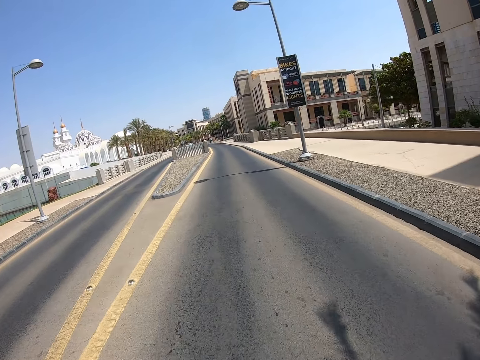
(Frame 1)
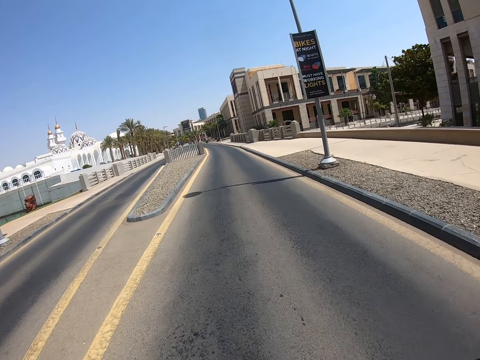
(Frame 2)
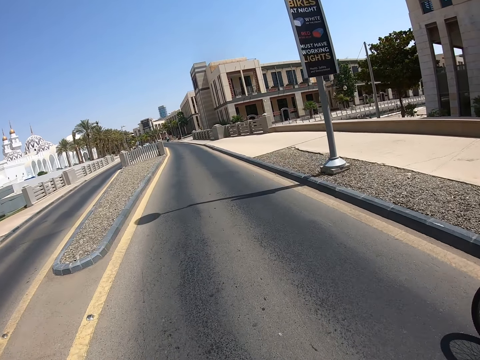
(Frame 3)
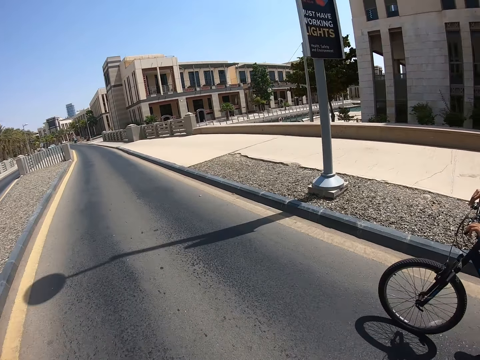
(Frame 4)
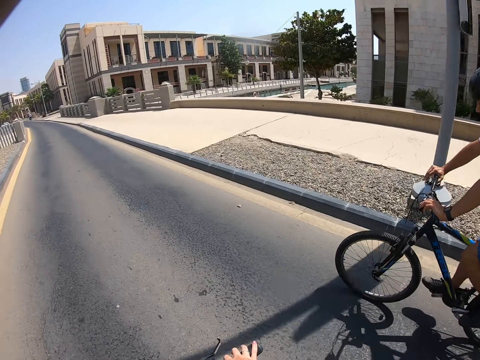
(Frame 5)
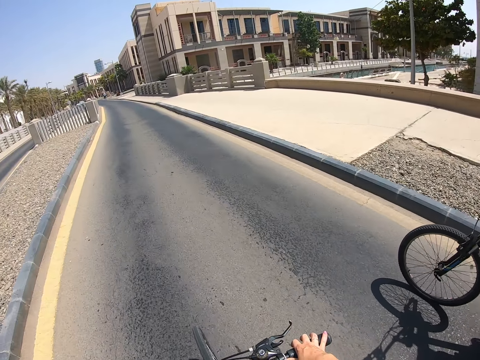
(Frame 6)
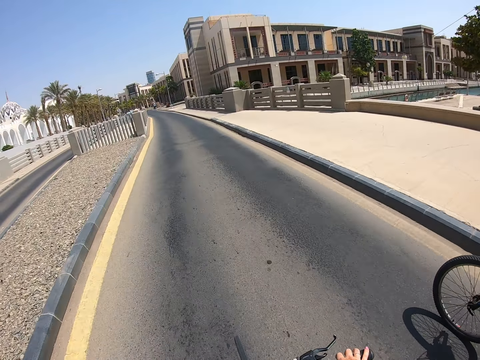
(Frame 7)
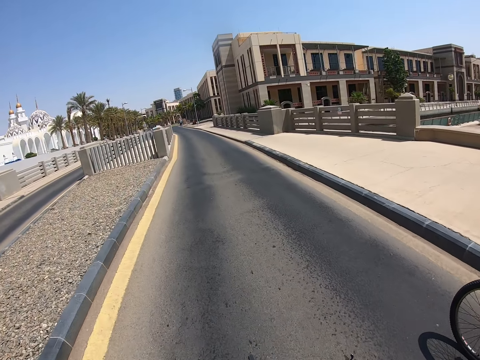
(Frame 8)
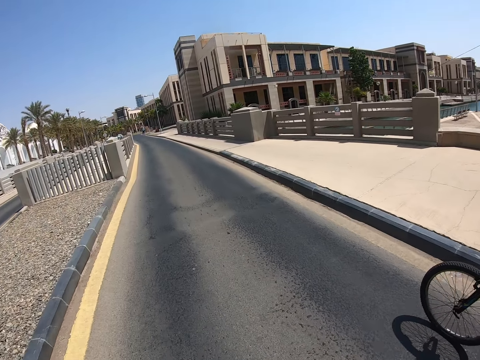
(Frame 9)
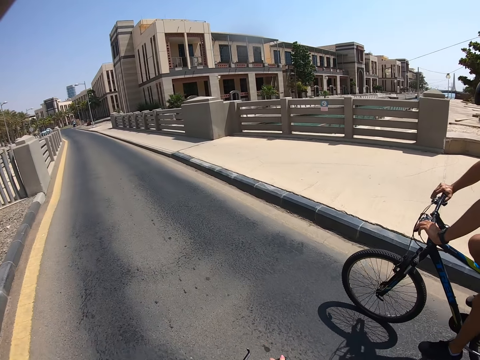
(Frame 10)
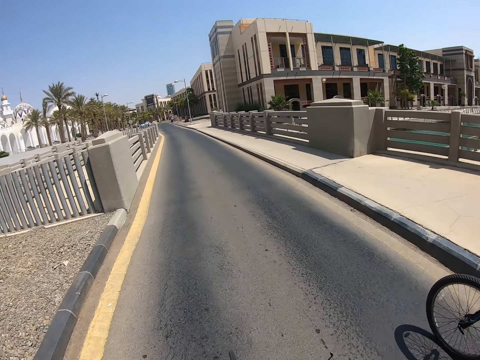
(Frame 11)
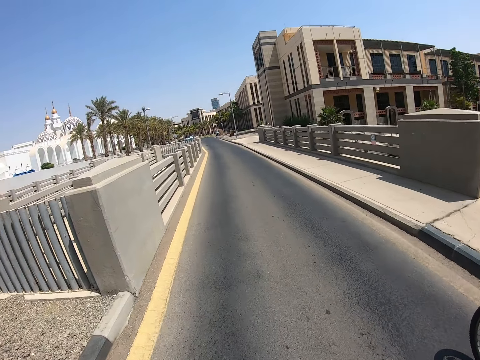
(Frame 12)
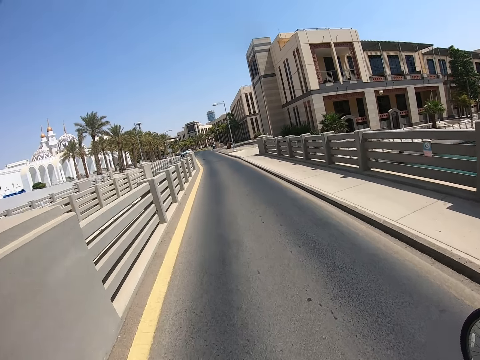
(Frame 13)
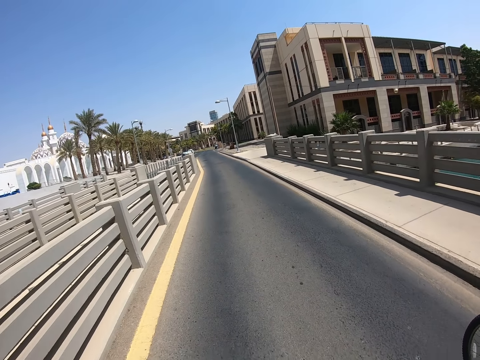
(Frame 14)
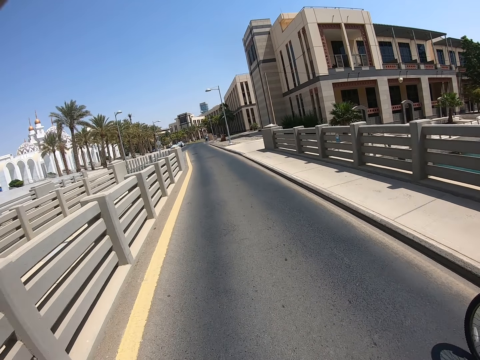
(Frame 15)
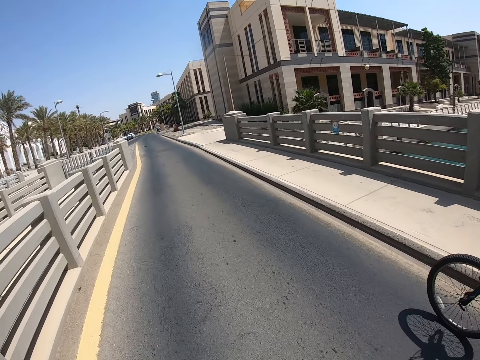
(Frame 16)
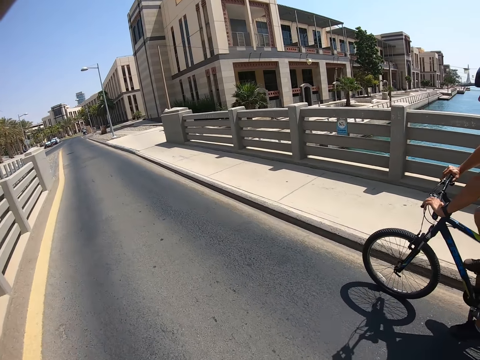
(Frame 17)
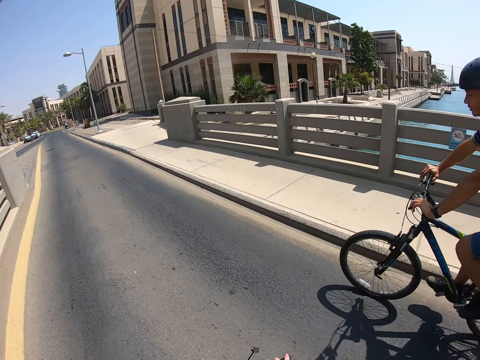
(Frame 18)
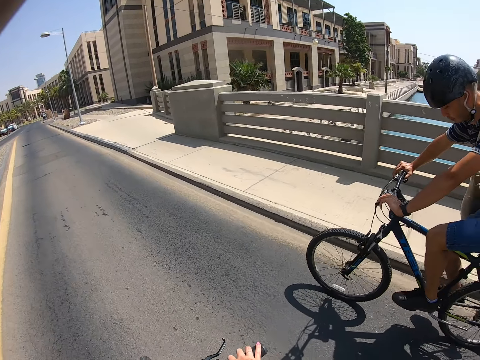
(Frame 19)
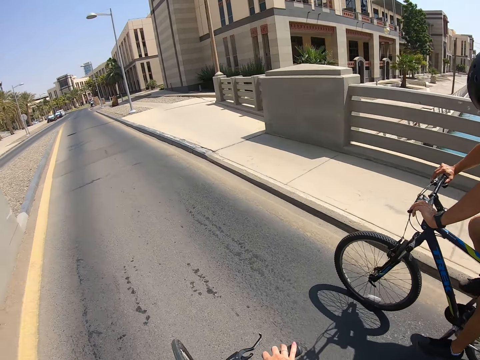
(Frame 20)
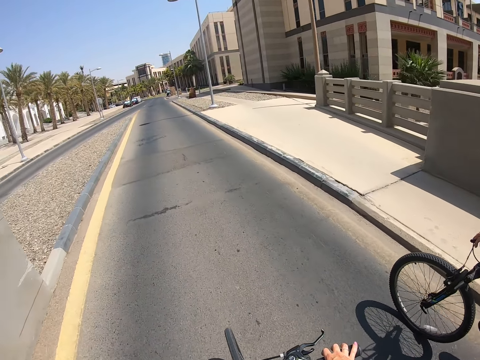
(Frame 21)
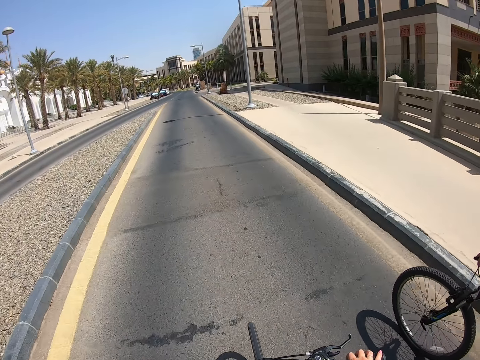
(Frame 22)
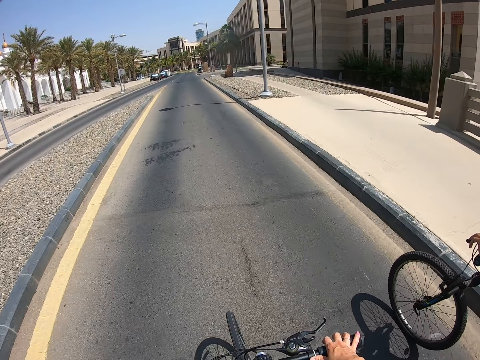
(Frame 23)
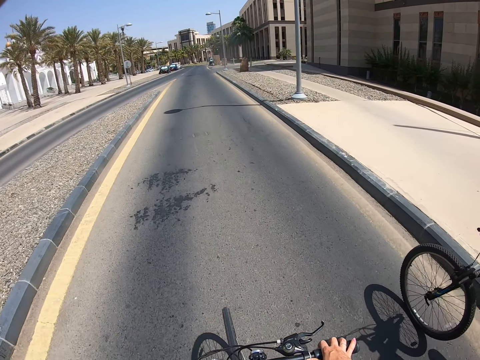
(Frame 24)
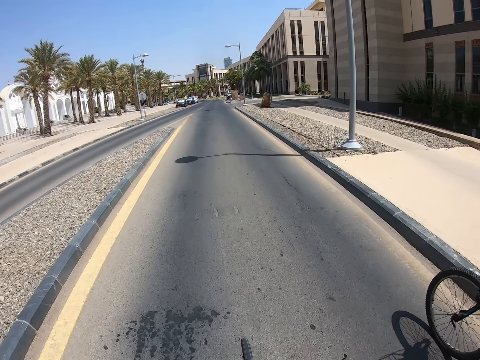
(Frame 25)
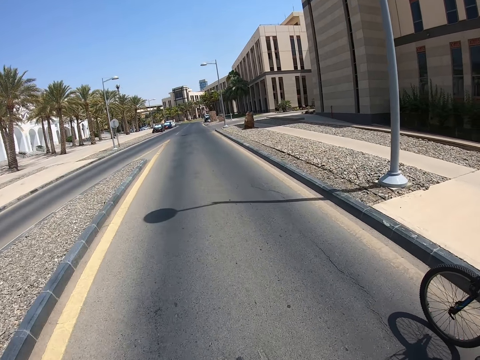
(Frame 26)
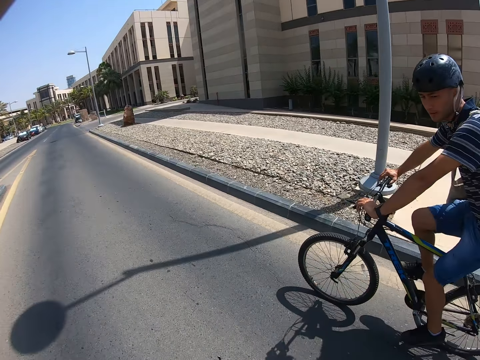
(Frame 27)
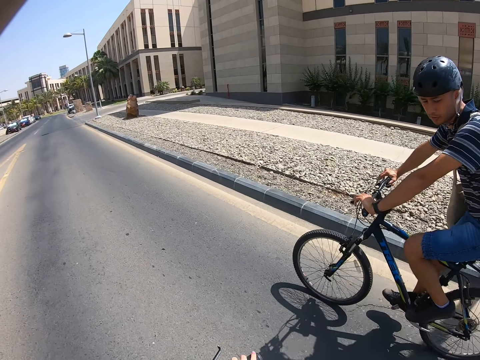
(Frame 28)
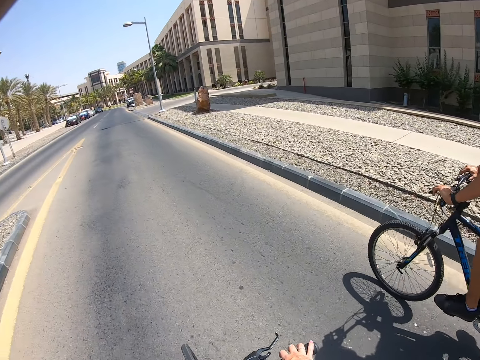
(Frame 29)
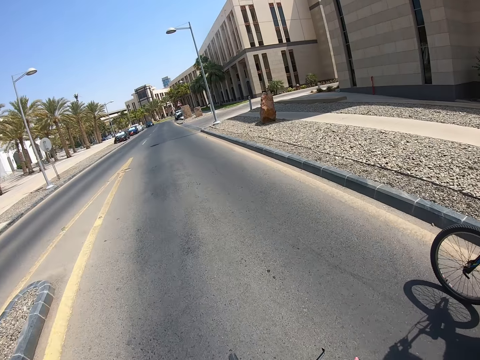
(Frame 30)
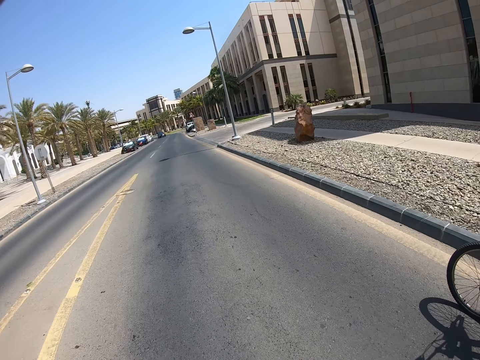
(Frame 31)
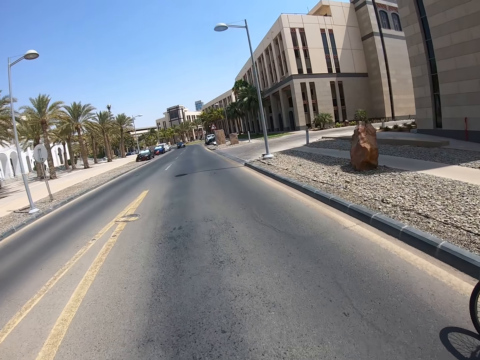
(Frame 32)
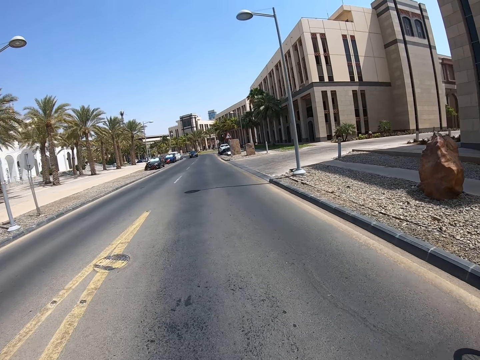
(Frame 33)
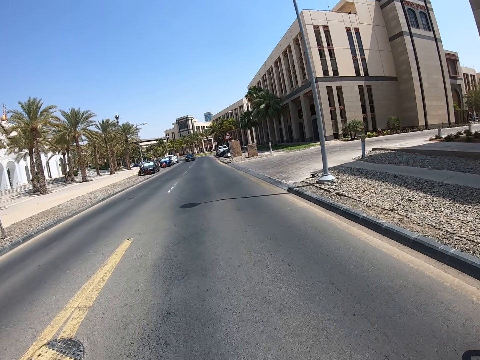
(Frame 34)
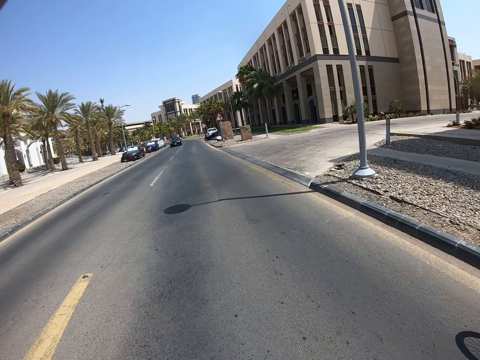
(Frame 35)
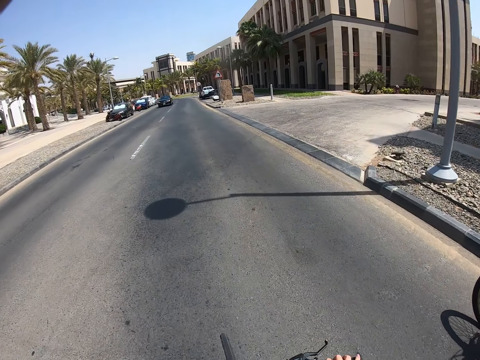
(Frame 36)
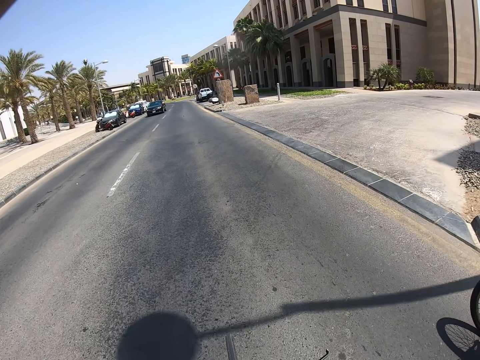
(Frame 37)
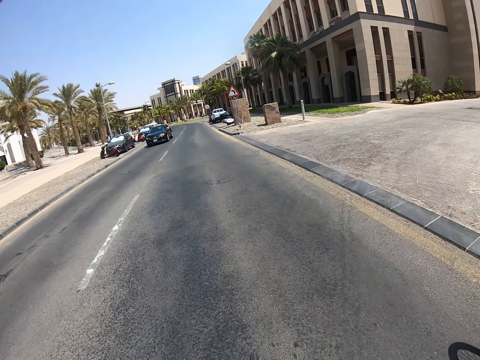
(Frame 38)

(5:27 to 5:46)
A man cycles on the road. The camera wearer cycles on the road. They converse with the man. They cycle on the road.

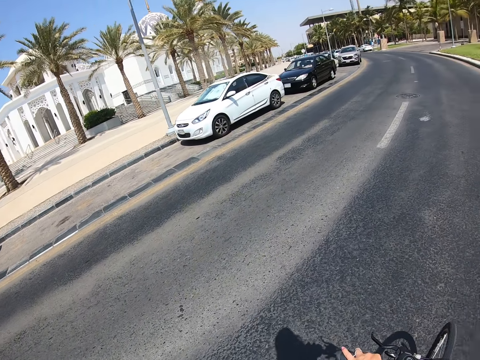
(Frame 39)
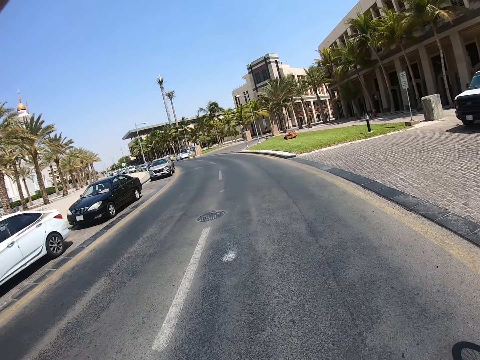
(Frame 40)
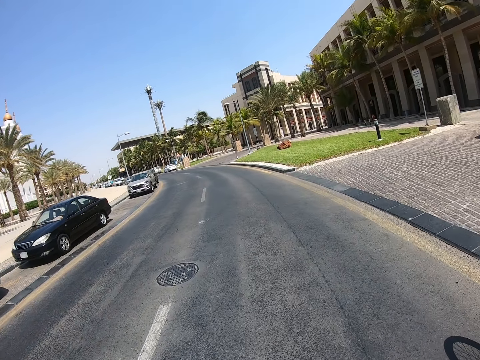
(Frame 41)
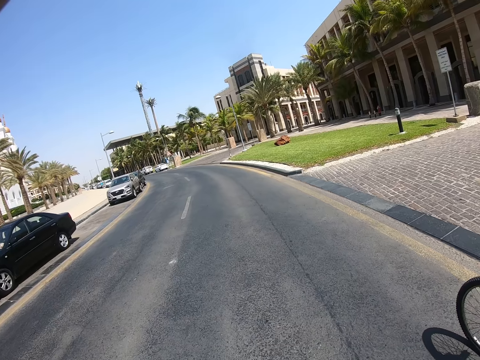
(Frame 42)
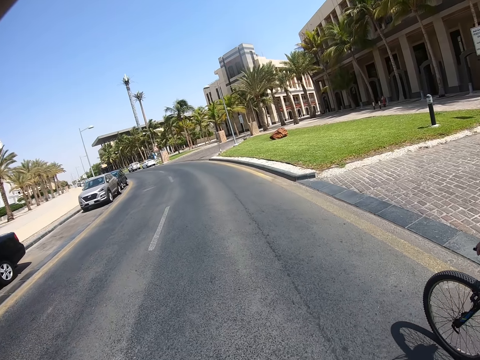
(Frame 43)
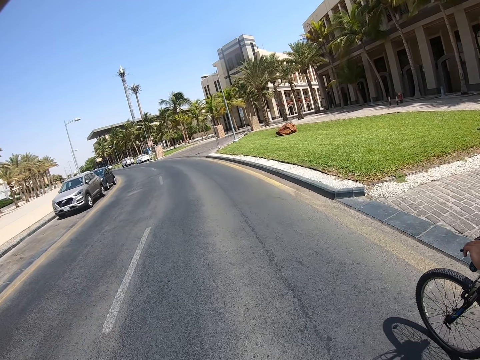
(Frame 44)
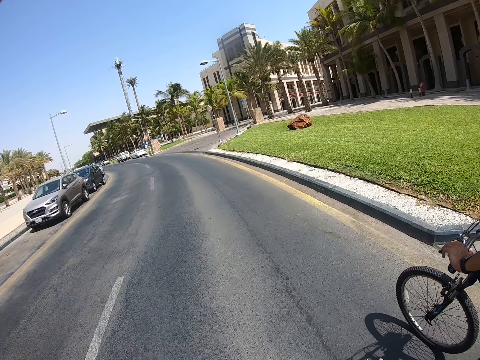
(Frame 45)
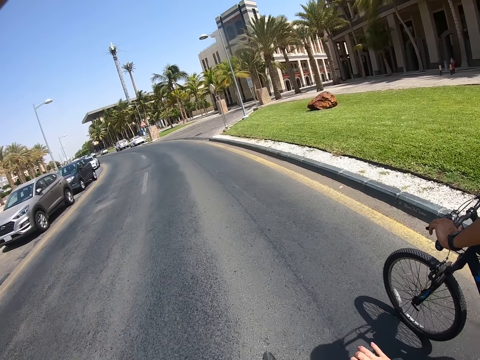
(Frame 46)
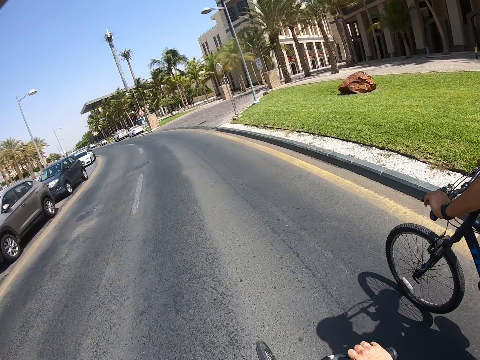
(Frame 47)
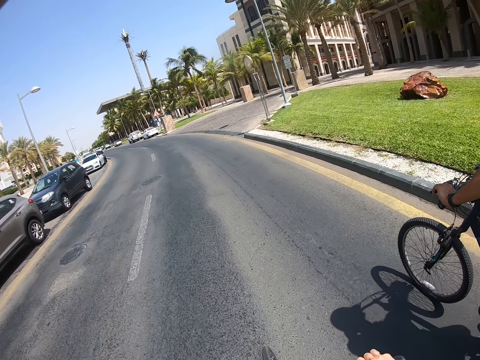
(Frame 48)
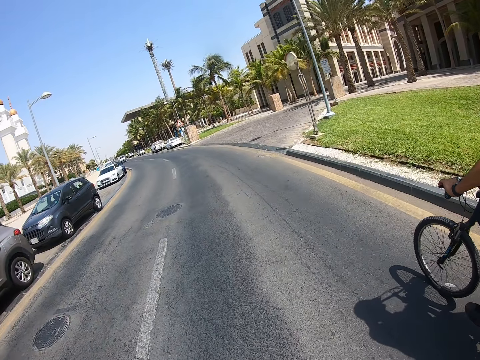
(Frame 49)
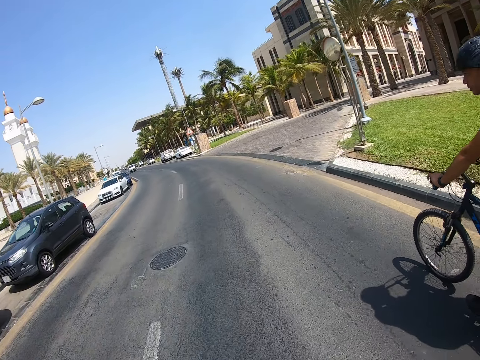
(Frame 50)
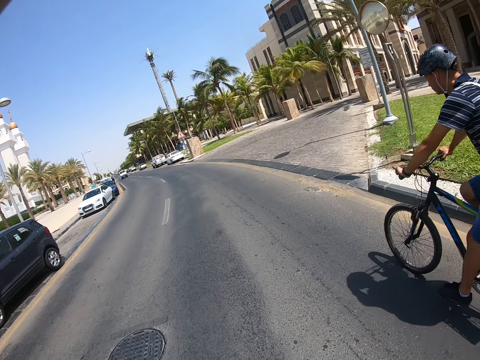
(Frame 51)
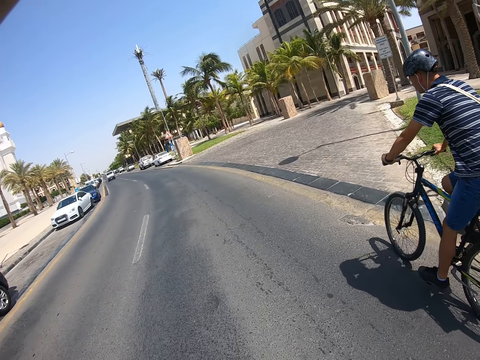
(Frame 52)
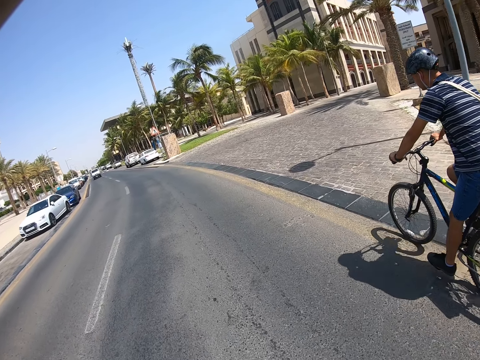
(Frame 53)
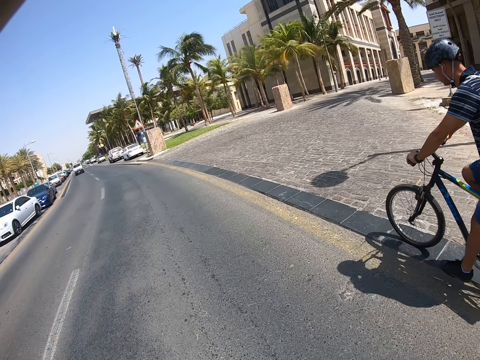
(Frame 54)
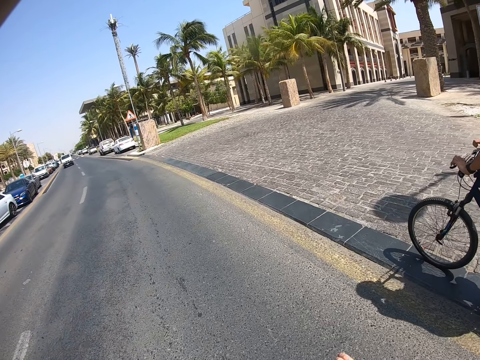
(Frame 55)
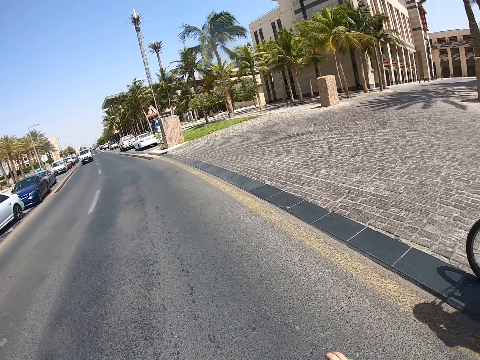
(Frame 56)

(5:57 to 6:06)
A man cycles on the road.
